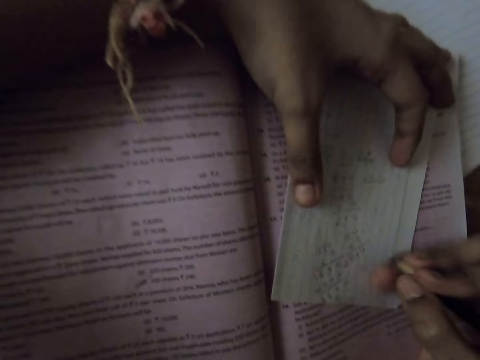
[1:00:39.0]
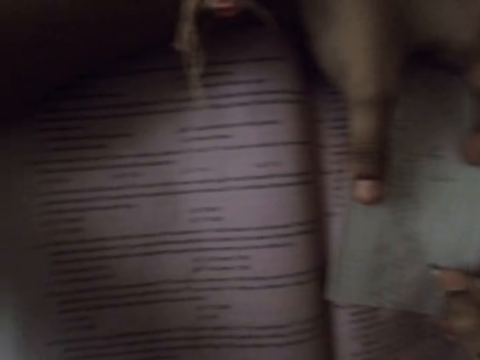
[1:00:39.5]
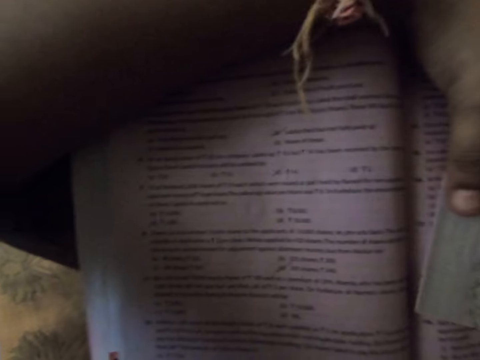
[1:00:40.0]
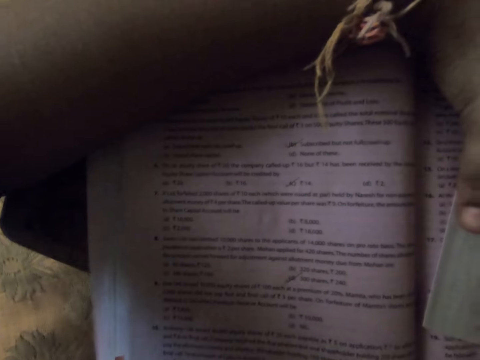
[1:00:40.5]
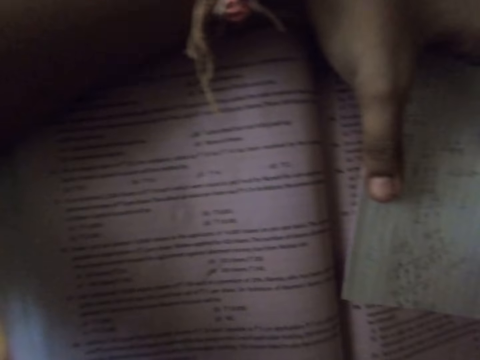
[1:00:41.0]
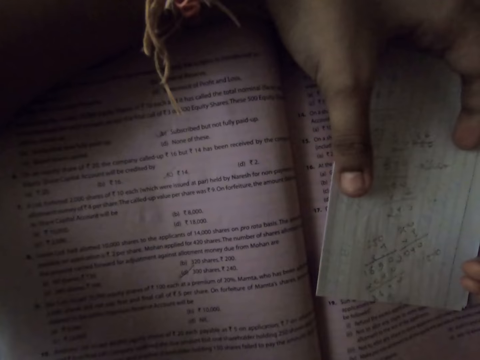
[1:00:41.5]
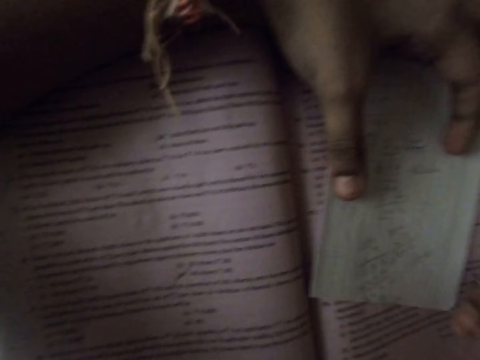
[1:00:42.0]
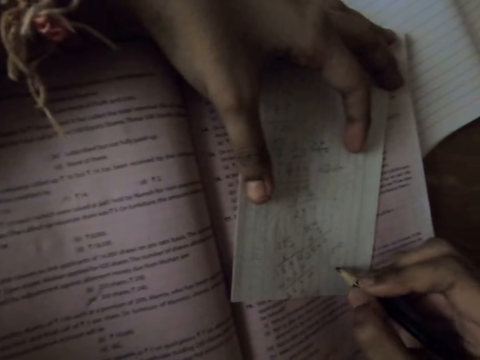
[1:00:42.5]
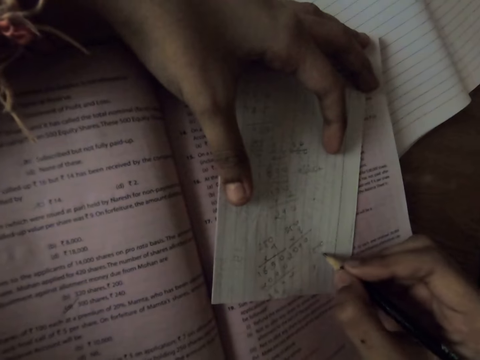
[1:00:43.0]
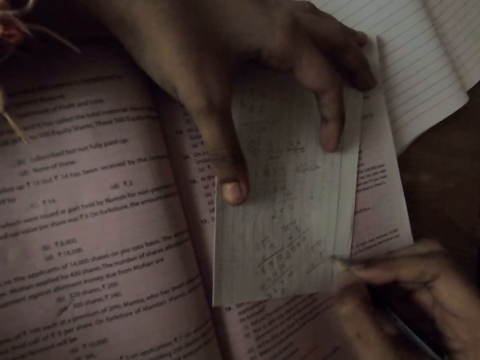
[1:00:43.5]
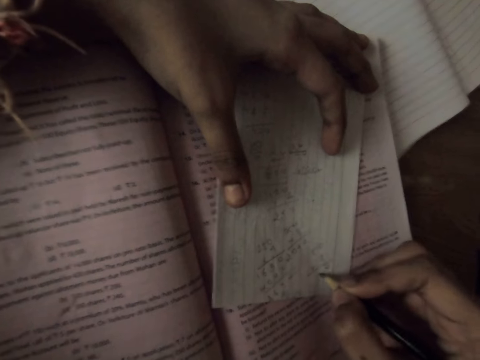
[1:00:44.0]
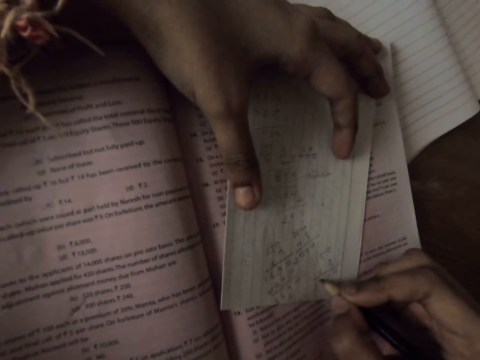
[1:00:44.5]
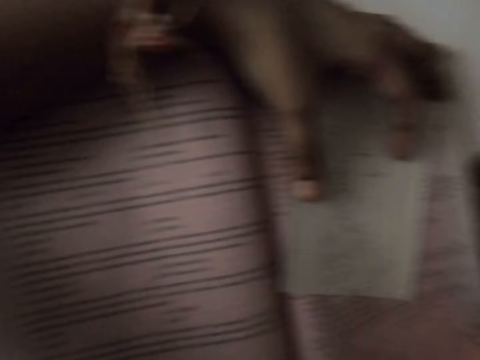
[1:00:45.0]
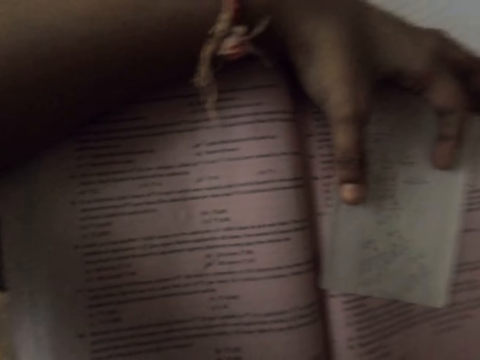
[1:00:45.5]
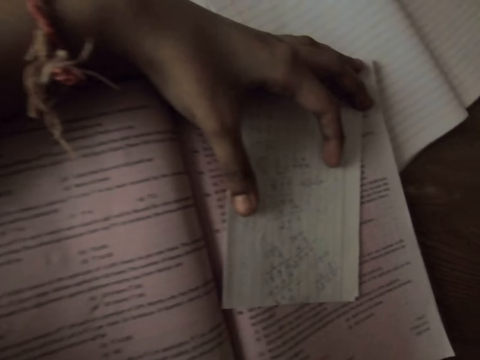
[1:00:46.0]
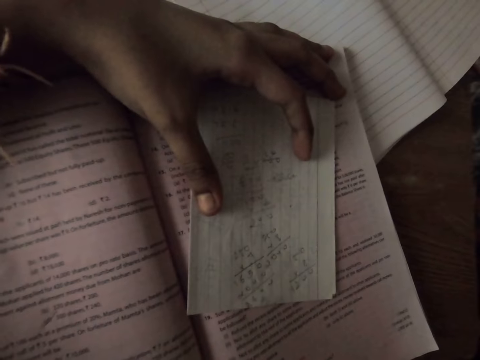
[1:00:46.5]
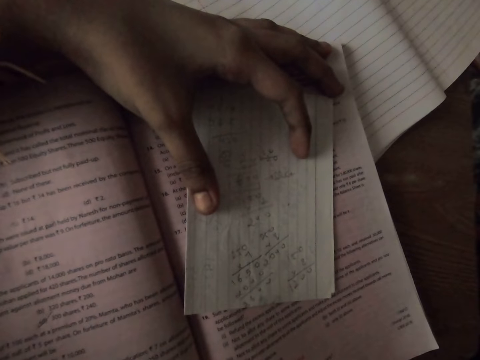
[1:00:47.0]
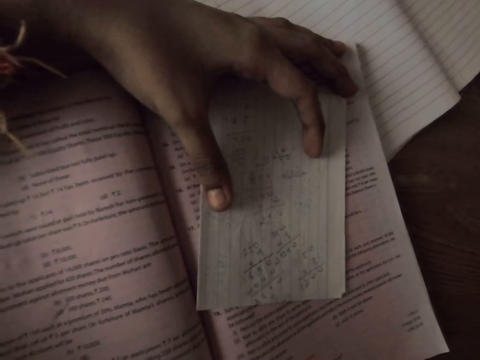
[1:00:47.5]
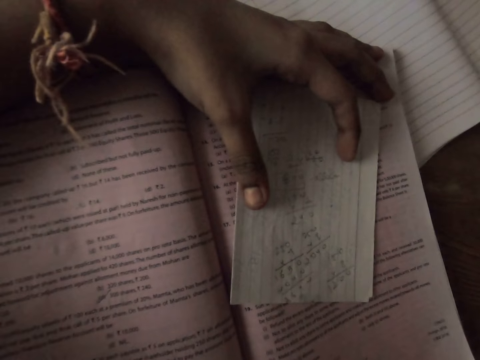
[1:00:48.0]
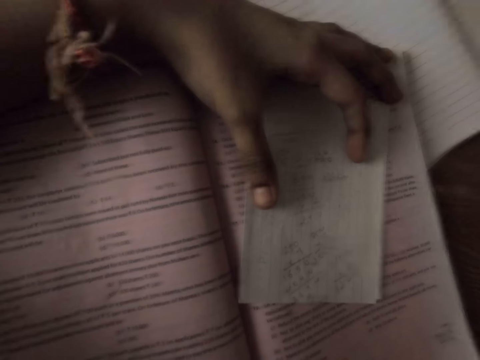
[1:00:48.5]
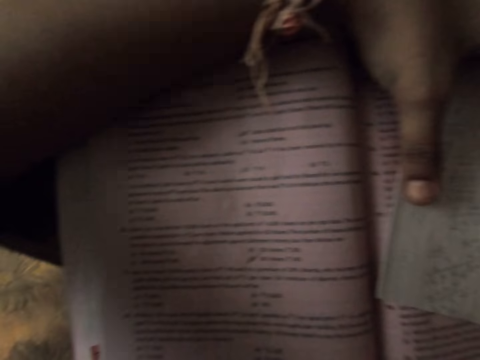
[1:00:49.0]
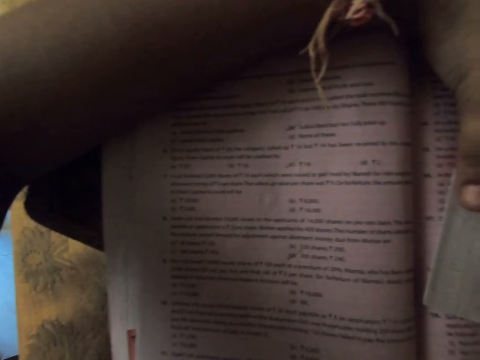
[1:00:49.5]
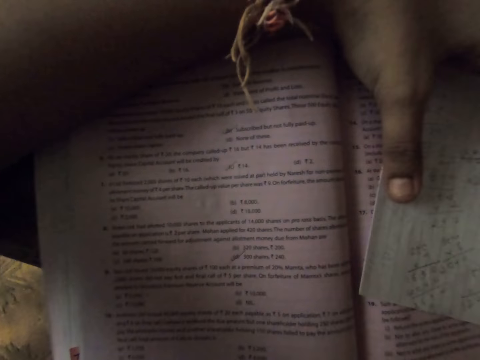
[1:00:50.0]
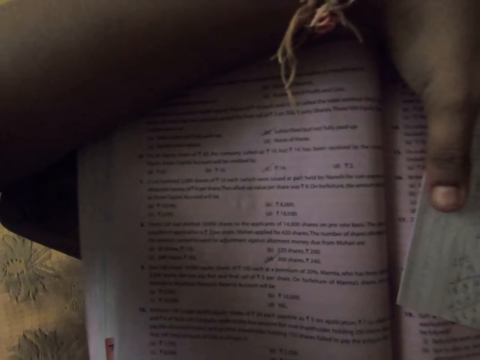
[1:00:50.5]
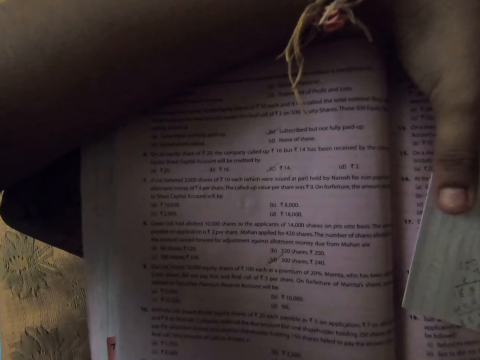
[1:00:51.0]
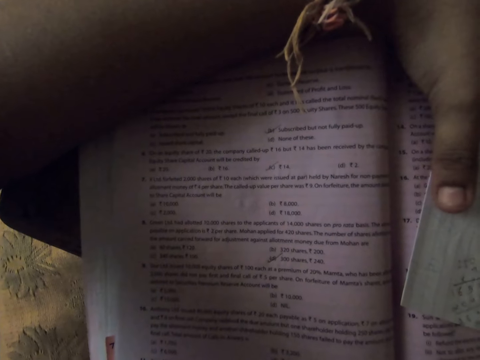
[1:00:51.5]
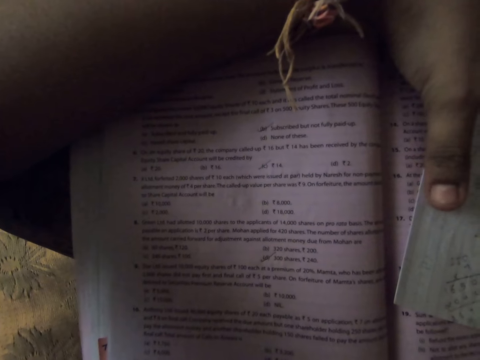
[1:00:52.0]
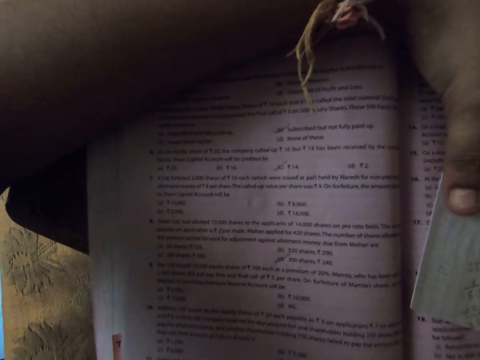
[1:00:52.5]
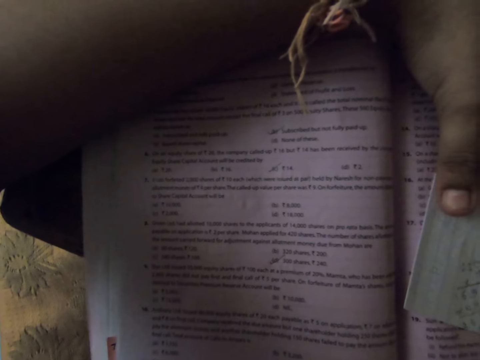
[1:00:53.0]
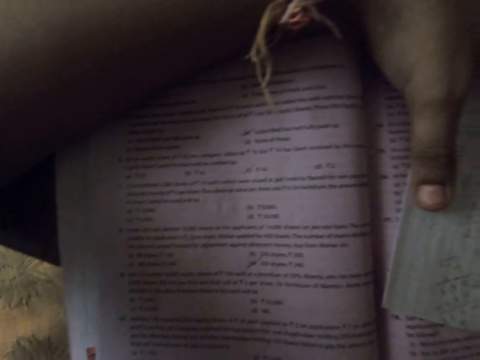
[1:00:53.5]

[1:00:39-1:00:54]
The camera wearer writes something. She moves her head.

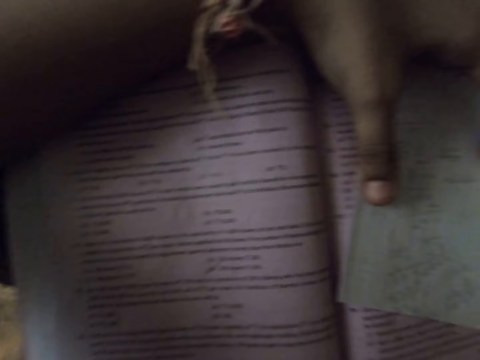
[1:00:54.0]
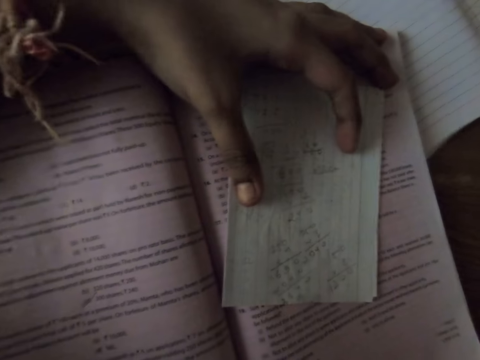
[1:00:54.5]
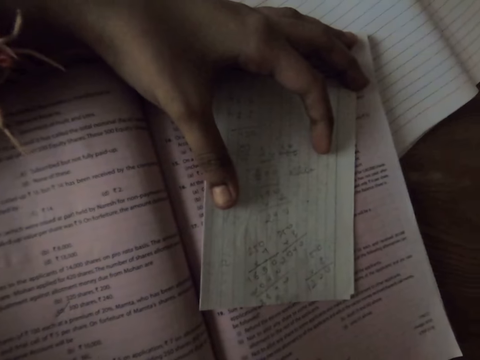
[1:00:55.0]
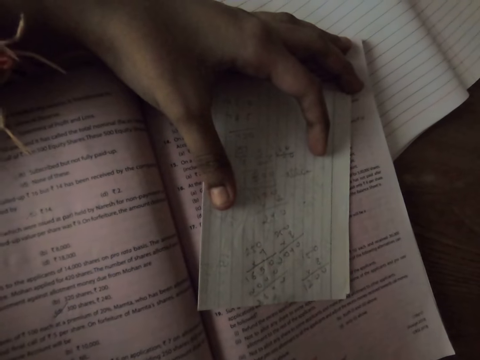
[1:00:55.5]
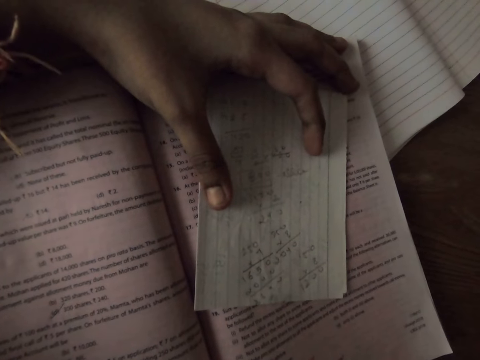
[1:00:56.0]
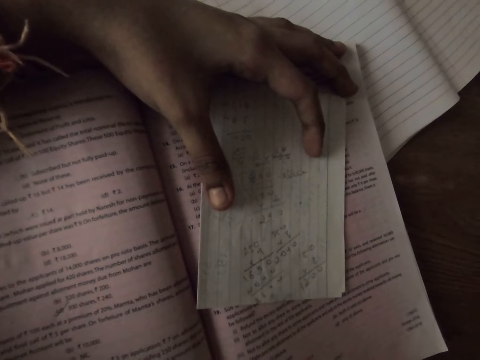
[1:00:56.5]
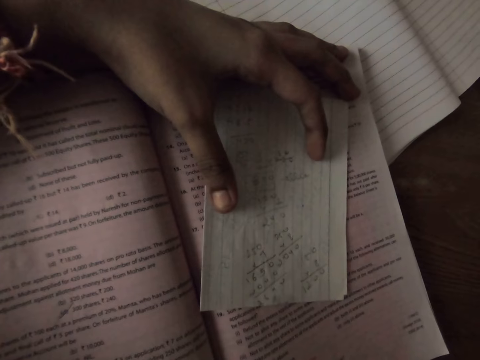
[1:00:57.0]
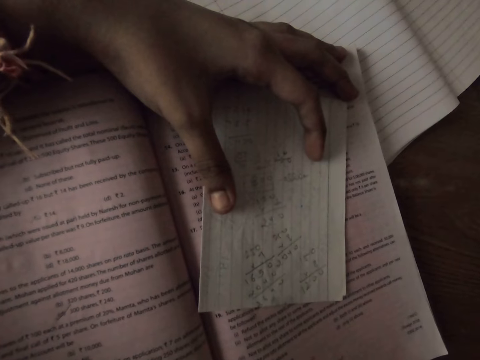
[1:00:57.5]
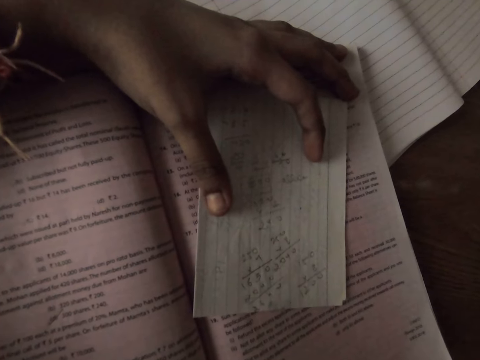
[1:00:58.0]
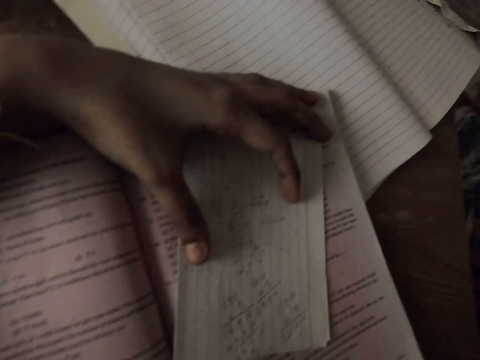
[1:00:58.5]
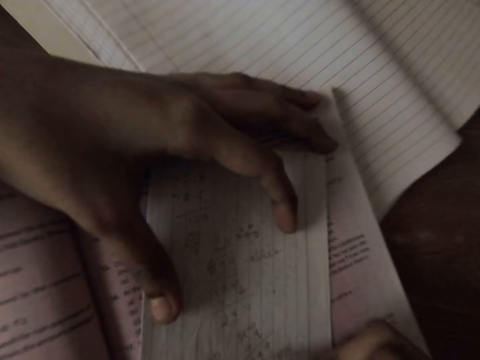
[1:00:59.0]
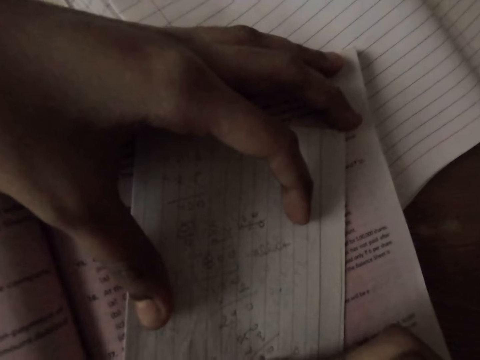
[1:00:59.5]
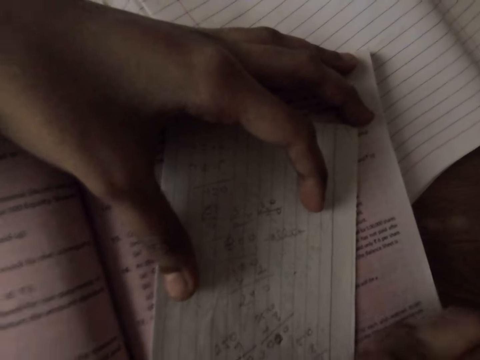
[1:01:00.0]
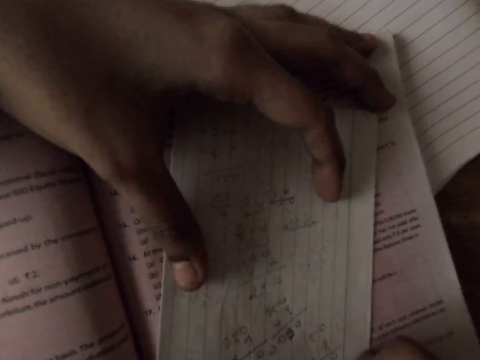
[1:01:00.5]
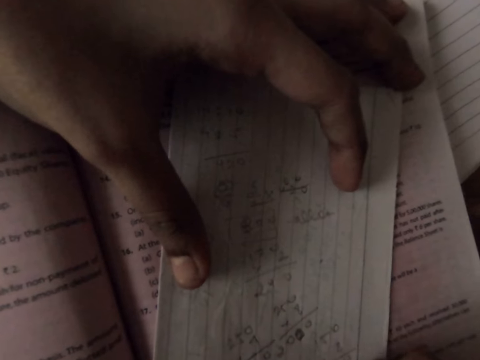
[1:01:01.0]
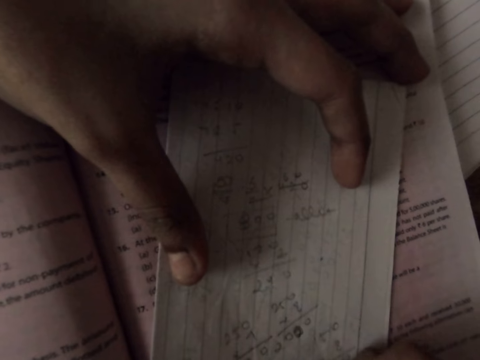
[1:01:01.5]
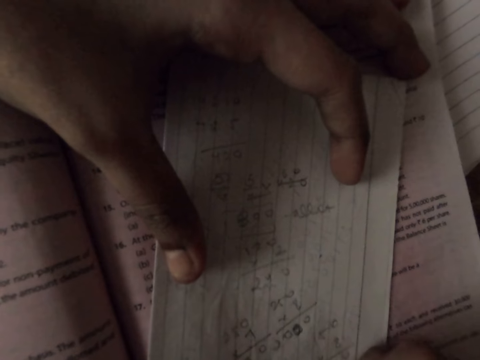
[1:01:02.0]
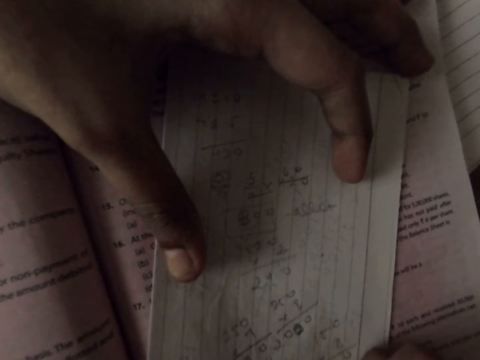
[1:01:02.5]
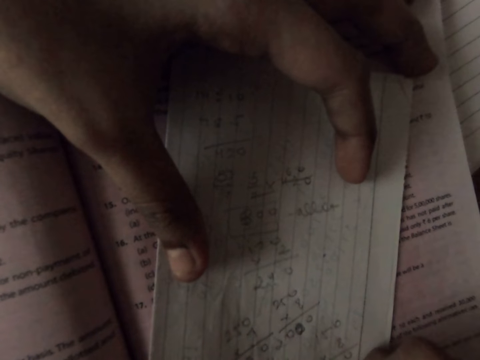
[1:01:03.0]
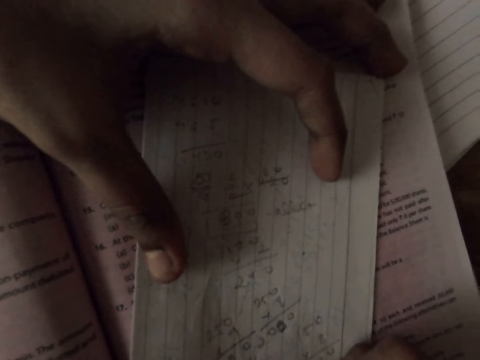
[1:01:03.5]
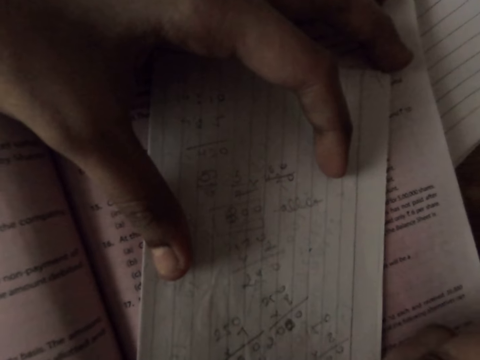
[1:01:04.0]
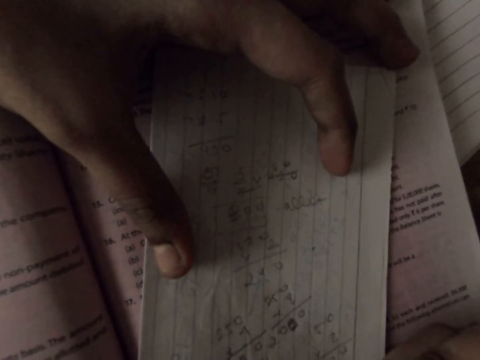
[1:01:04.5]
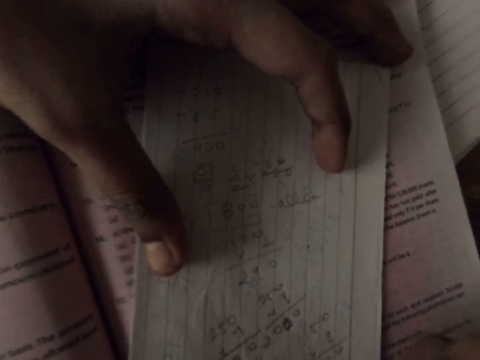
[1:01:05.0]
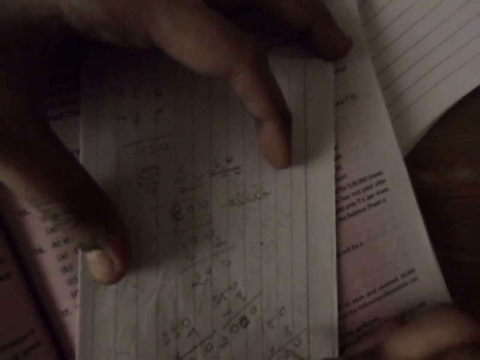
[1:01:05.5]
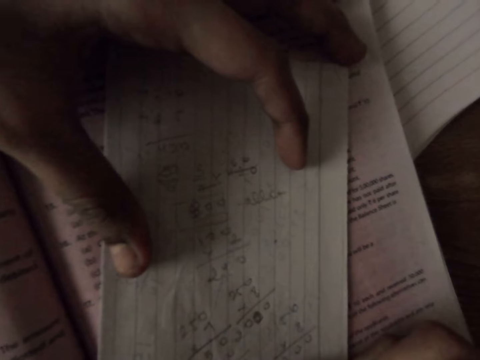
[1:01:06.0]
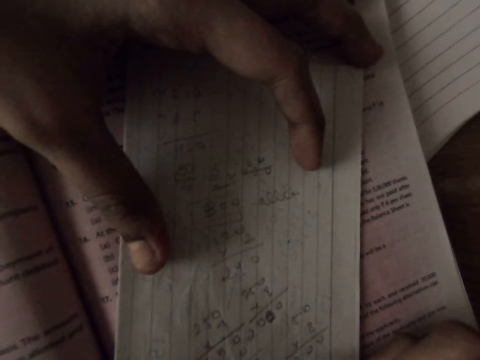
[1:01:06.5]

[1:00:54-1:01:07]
The camera wearer writes something.
